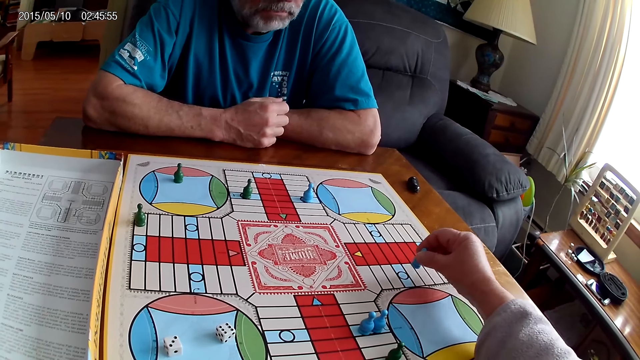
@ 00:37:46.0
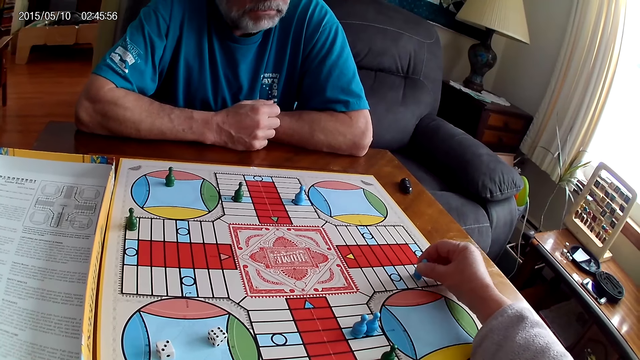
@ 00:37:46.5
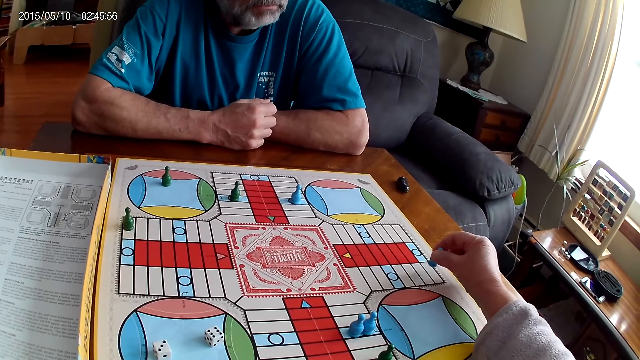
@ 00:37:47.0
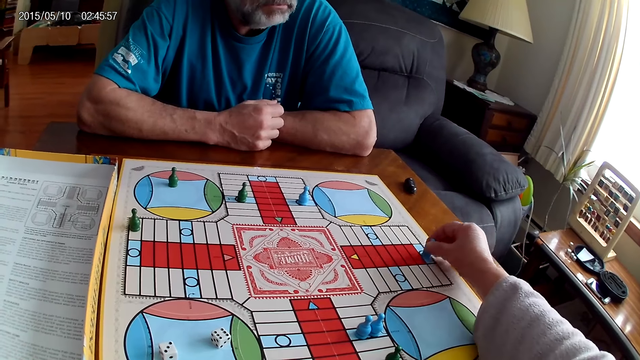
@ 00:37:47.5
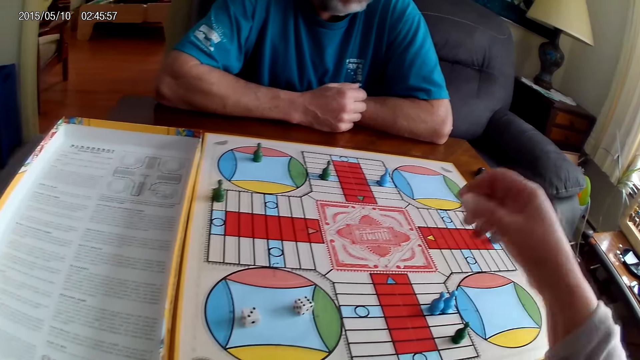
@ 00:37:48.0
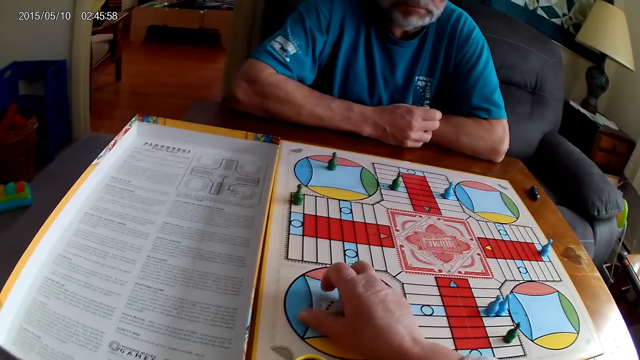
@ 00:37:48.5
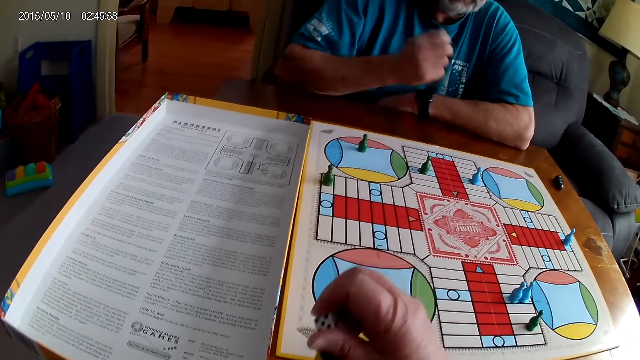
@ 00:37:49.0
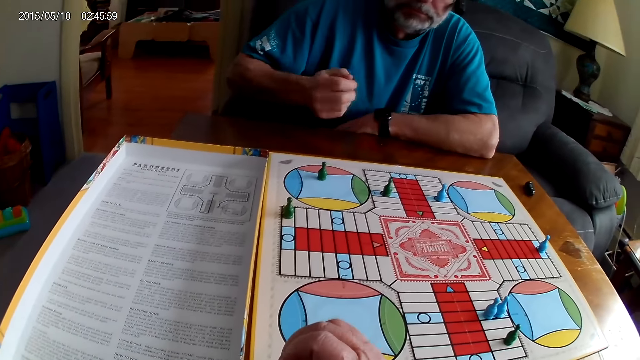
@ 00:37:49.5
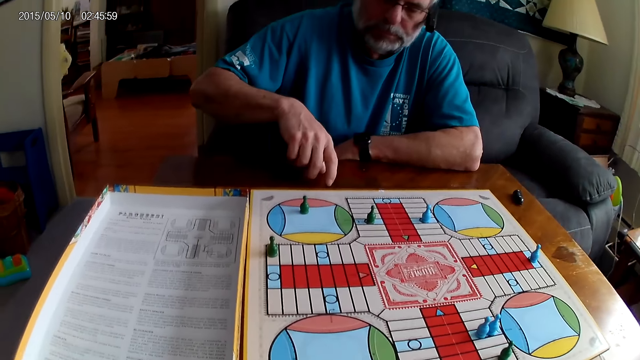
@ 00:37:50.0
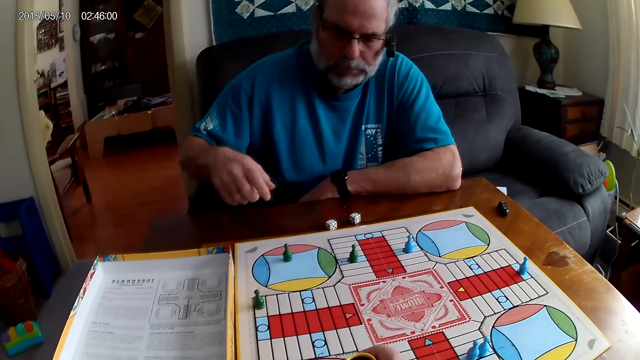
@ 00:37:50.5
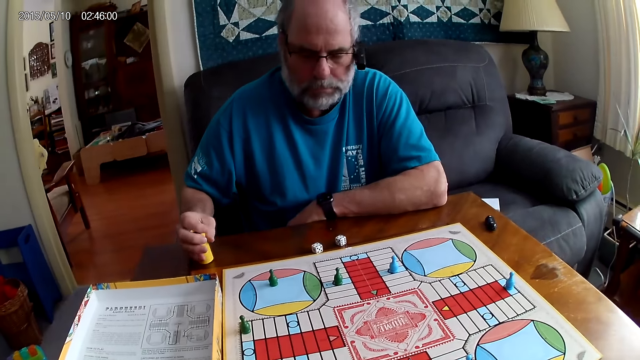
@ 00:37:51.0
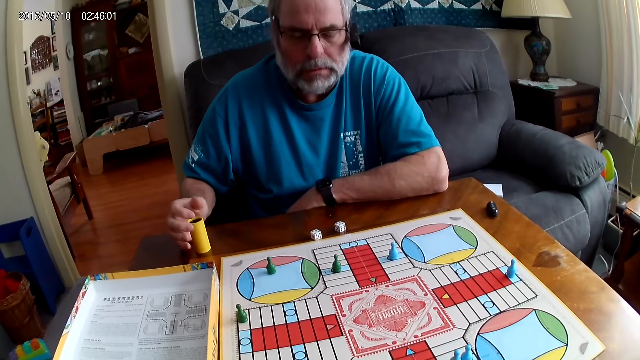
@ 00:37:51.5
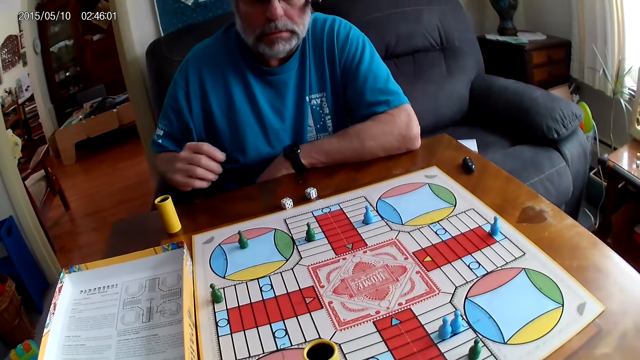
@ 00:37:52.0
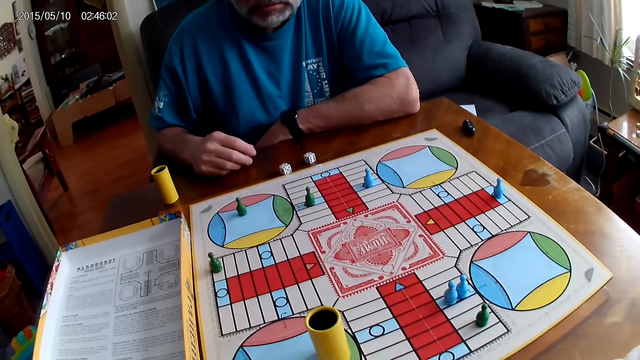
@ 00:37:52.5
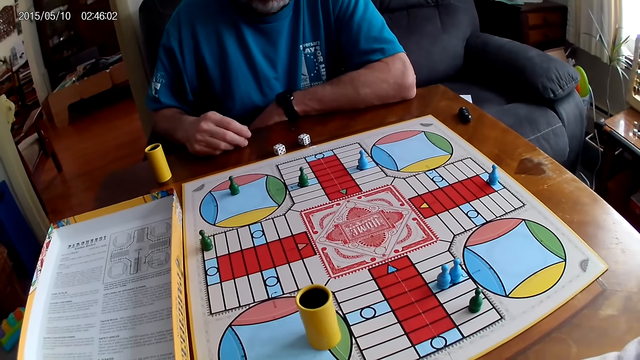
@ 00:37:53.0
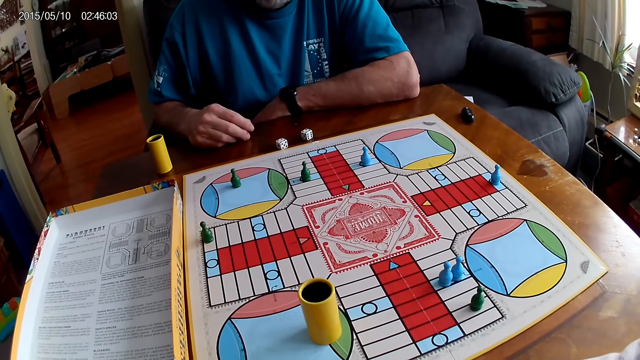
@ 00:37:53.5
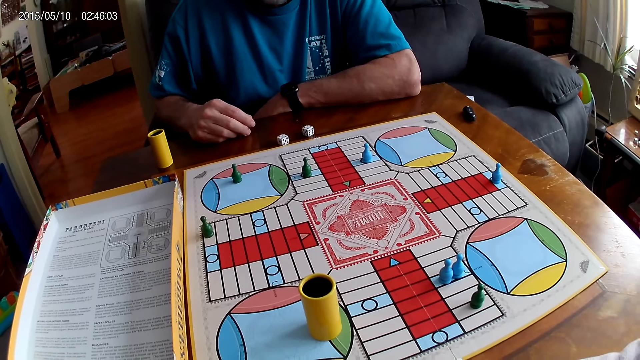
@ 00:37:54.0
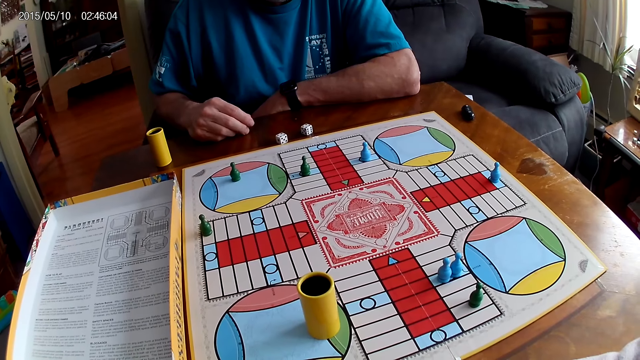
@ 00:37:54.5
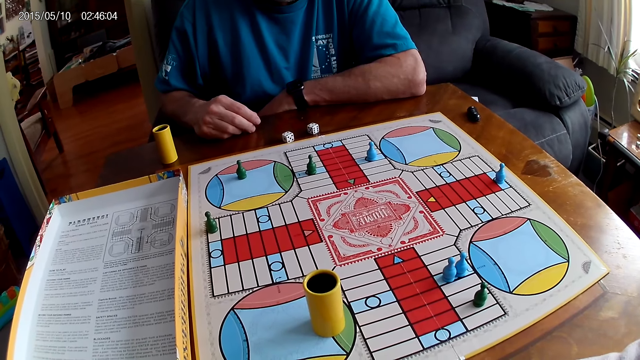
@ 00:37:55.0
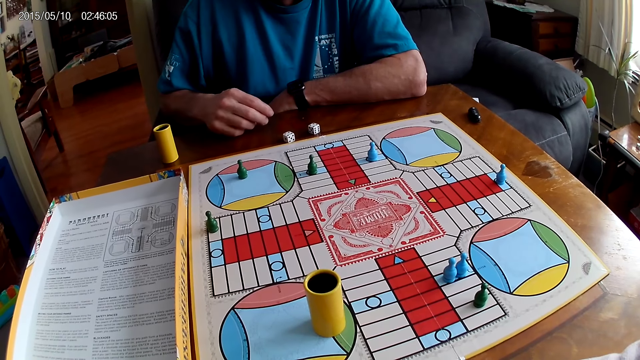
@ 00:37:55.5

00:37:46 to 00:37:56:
The camera wearer places a Ludo pawn on the board. They take the dice from the Ludo board with their right hand. A man shakes the dice shaker. The camera wearer puts the dice into the dice shaker. The man plays Ludo and pours the dice on the table. The camera wearer stares at the board. The man places the dice shaker on the table and stares at the board.

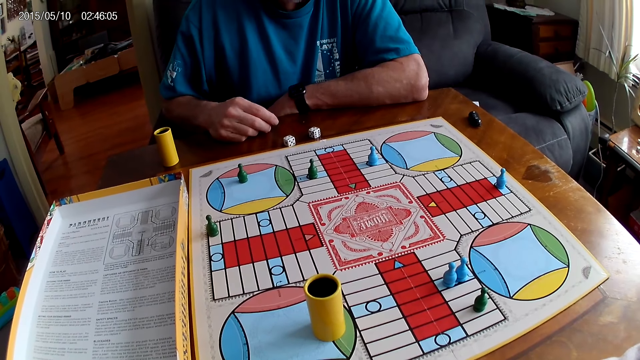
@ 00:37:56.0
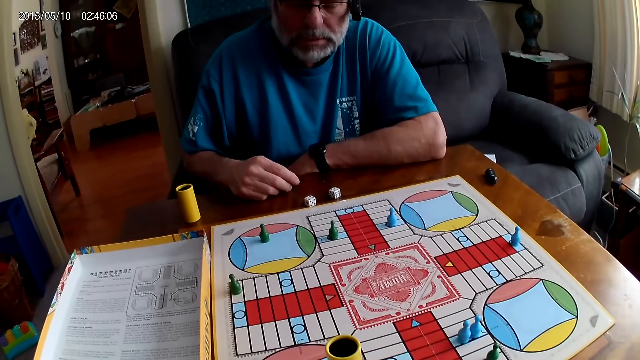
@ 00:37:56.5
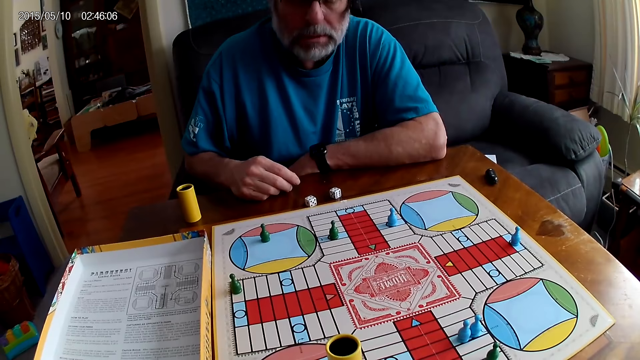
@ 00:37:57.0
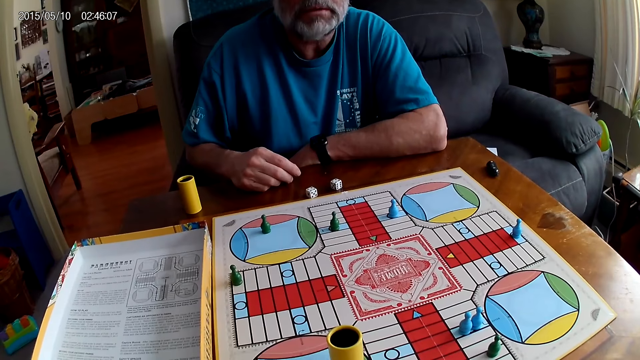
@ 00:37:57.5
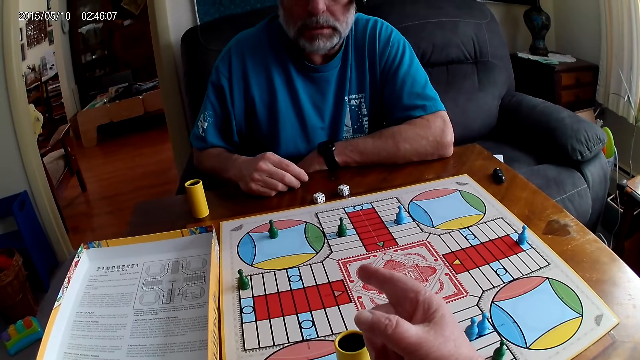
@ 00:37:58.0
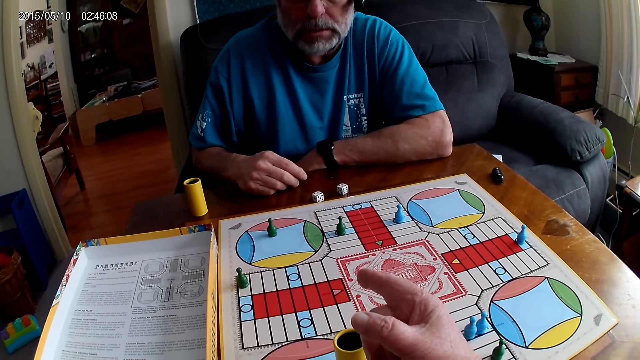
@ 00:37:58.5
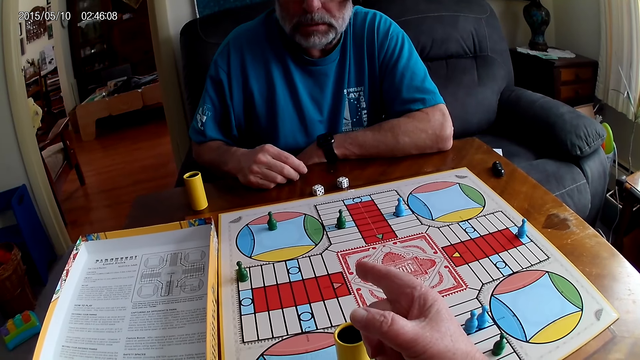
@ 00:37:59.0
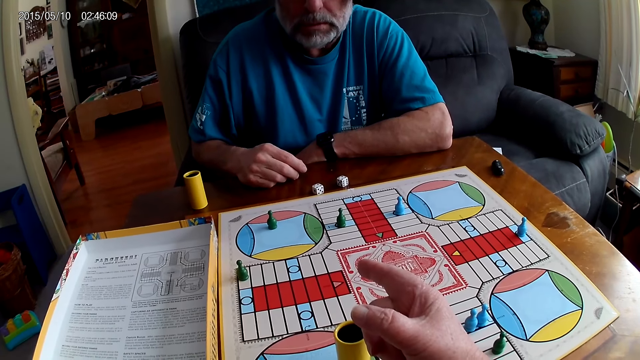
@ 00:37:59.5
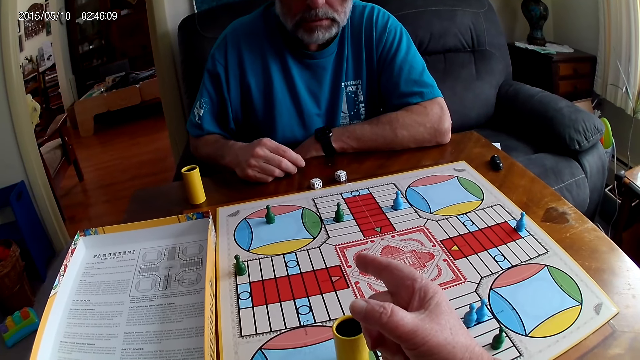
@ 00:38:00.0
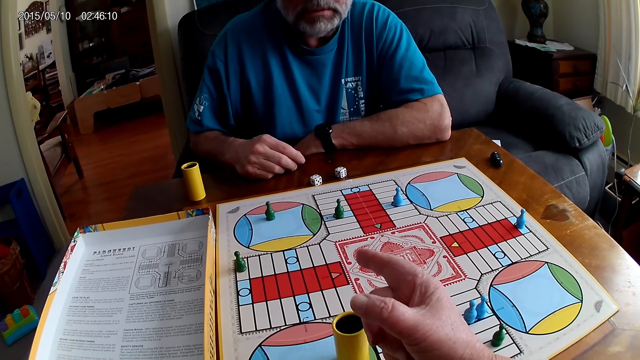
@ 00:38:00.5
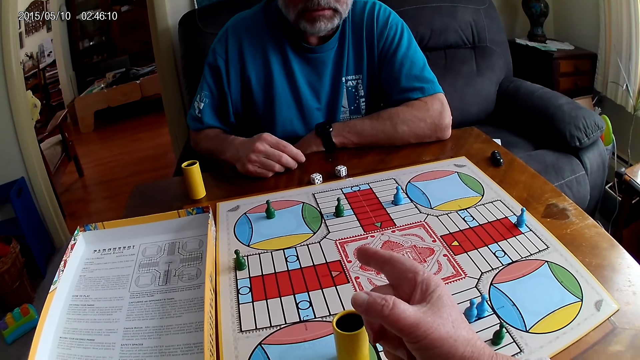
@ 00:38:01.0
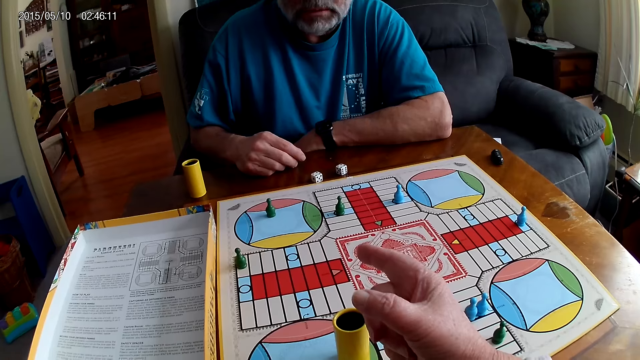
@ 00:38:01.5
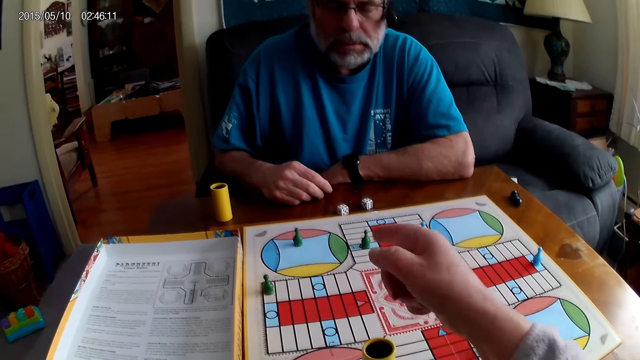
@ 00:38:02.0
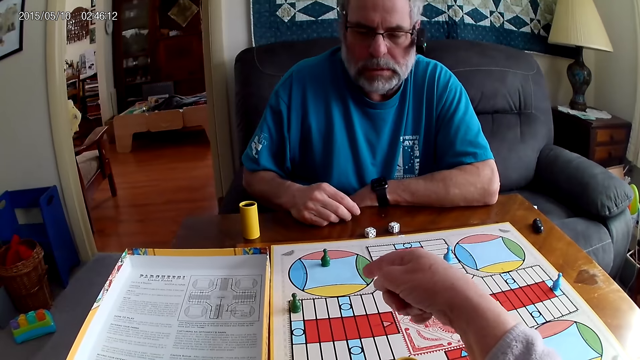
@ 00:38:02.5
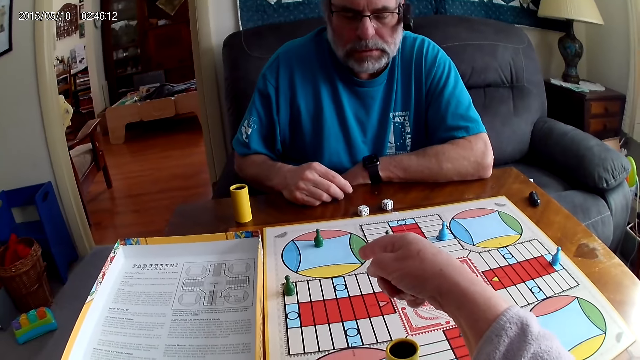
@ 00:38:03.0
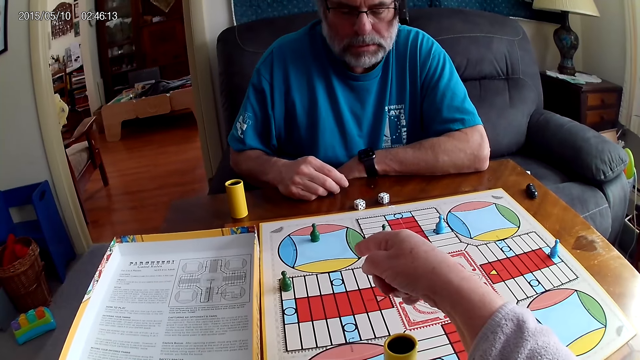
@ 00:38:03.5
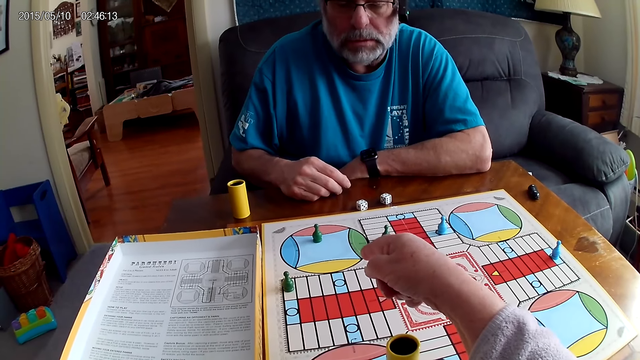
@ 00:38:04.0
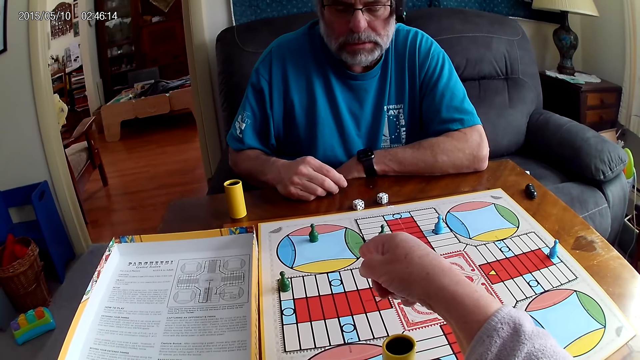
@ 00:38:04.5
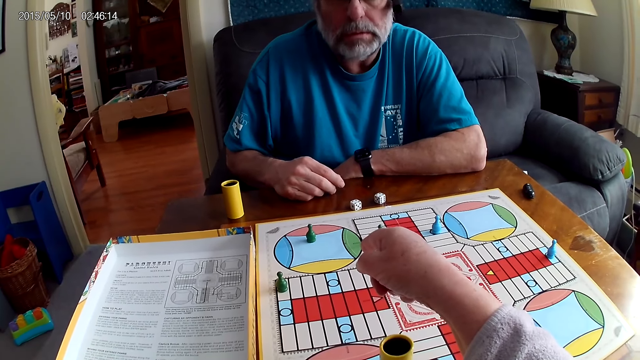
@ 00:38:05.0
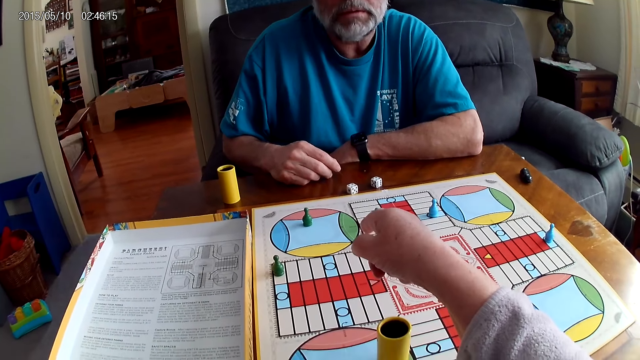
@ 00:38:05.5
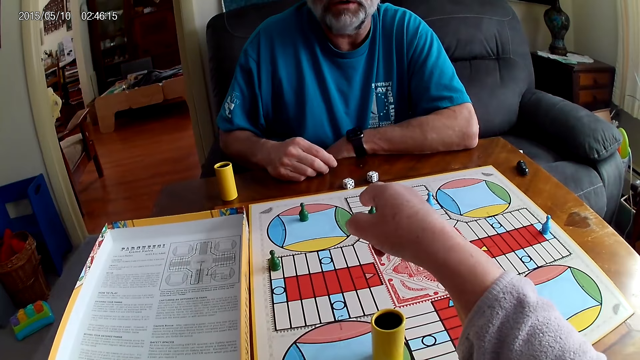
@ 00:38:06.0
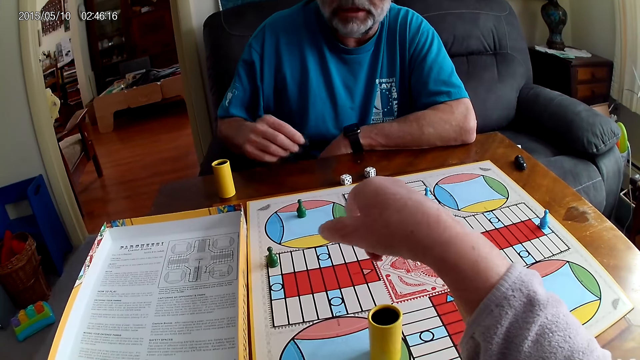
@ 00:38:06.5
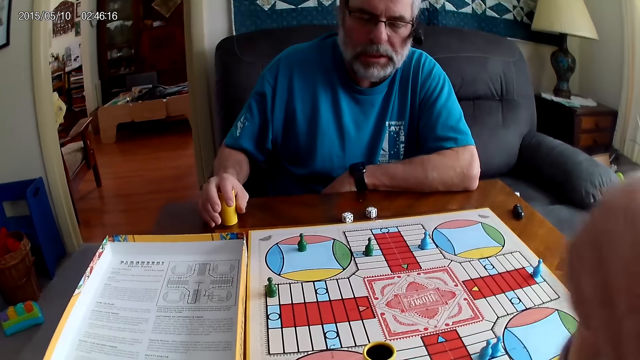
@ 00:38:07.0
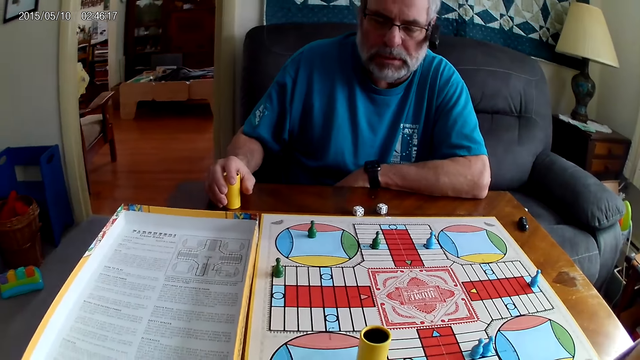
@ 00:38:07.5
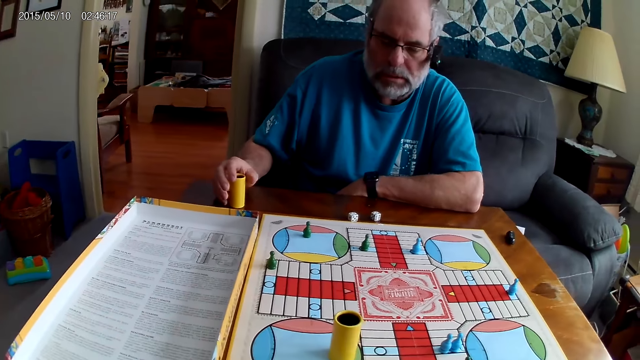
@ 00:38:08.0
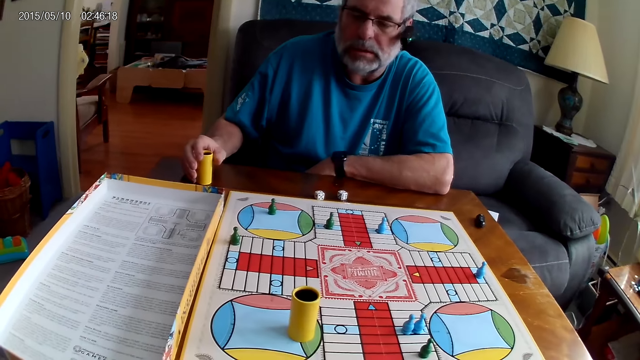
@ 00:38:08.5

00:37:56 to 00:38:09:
The camera wearer points at the Ludo pawn. A man pushes the dice shaker.
